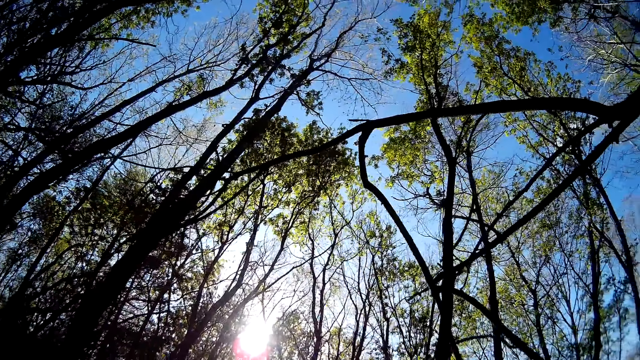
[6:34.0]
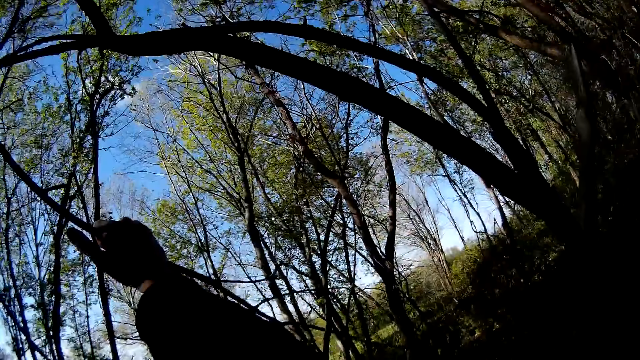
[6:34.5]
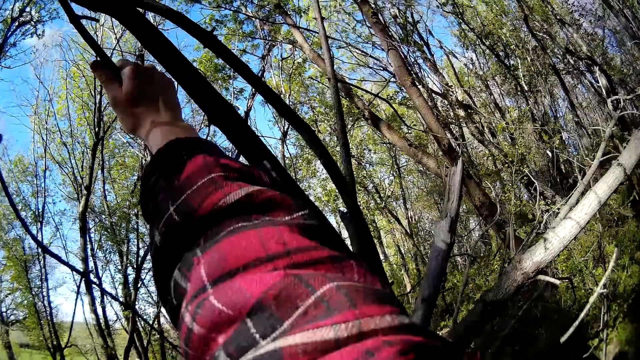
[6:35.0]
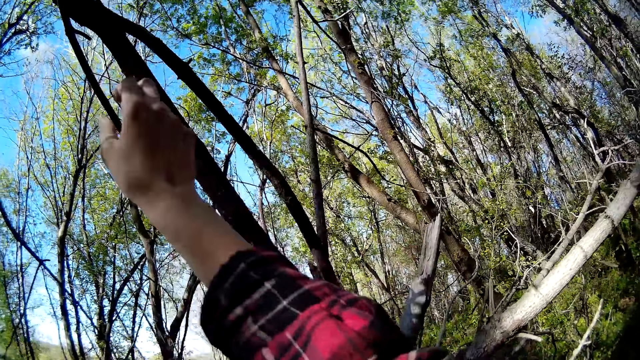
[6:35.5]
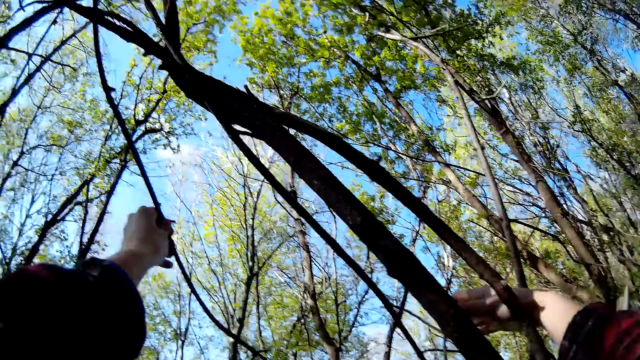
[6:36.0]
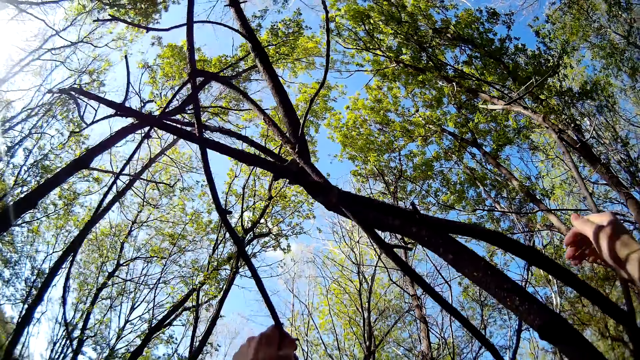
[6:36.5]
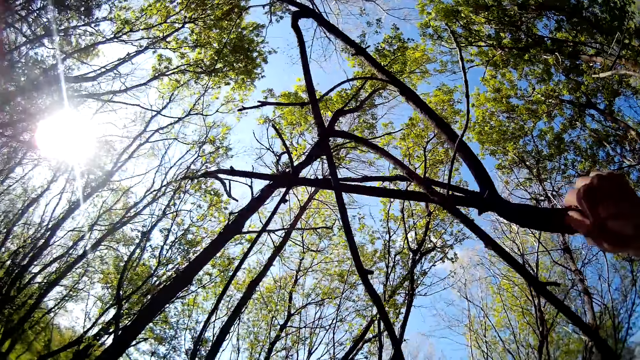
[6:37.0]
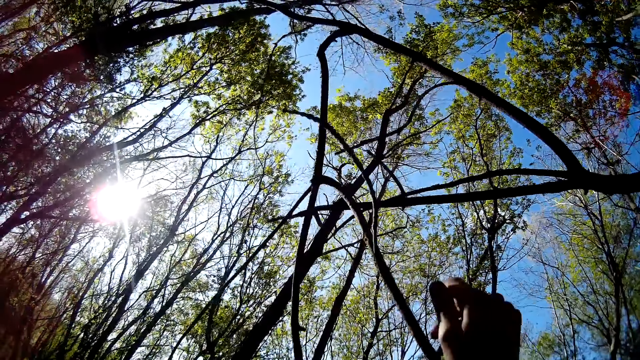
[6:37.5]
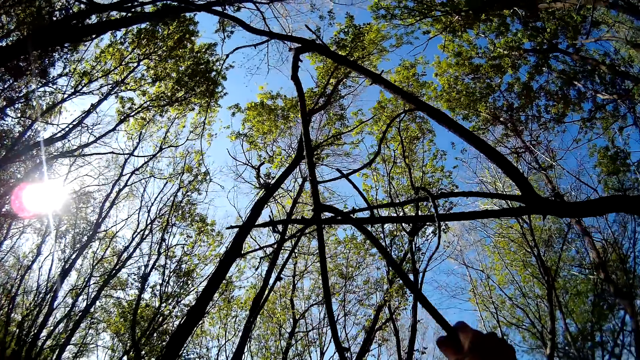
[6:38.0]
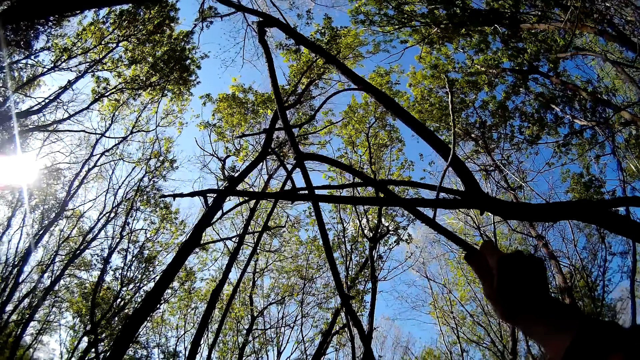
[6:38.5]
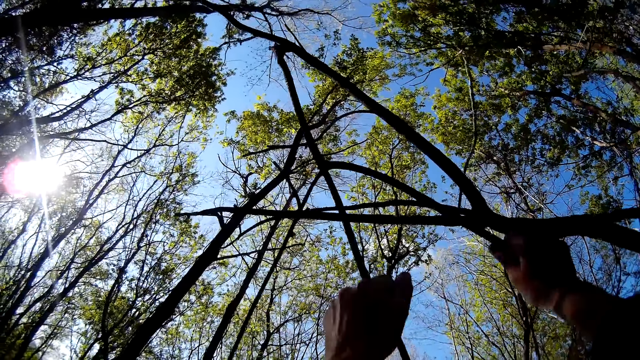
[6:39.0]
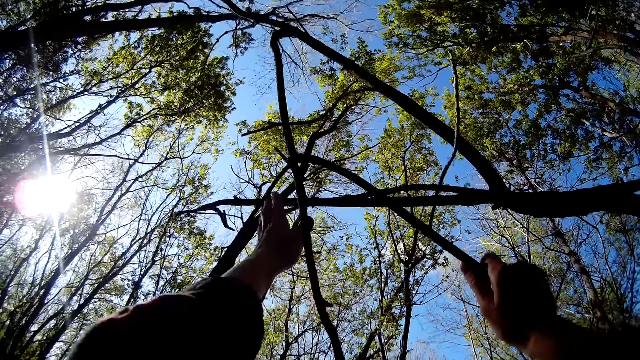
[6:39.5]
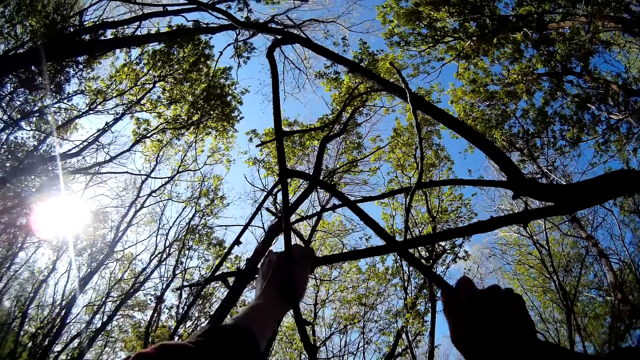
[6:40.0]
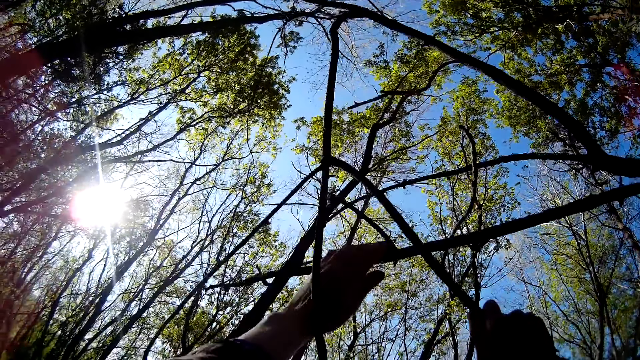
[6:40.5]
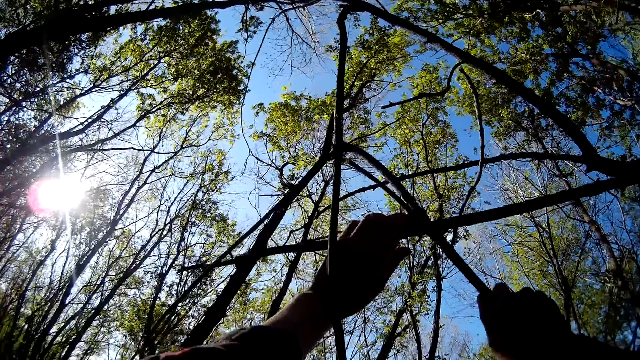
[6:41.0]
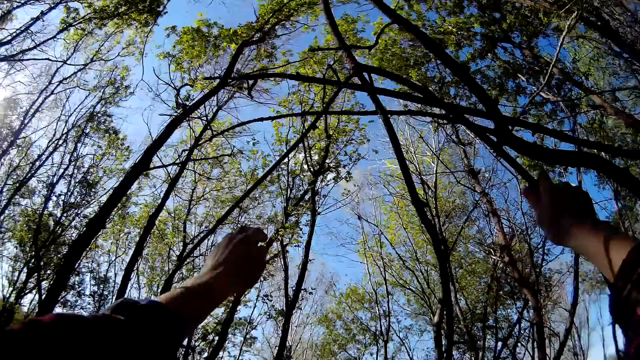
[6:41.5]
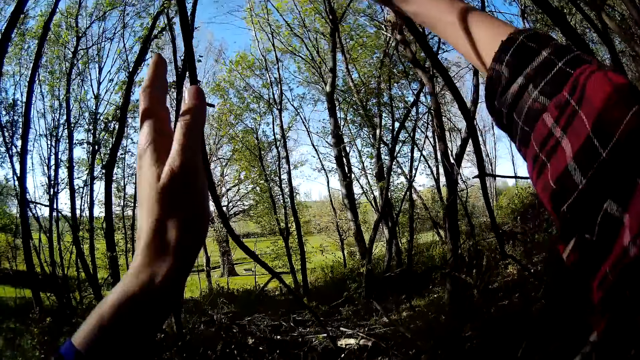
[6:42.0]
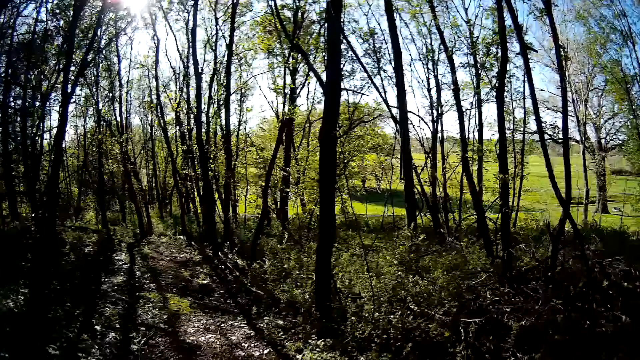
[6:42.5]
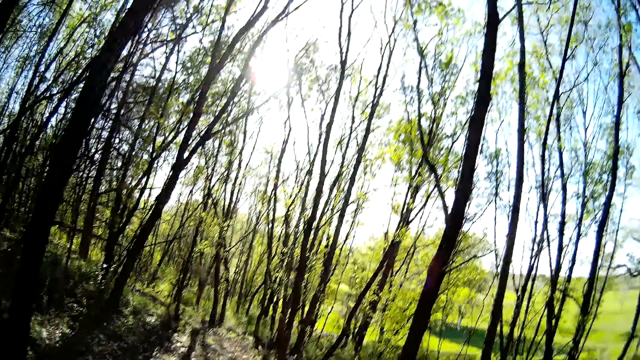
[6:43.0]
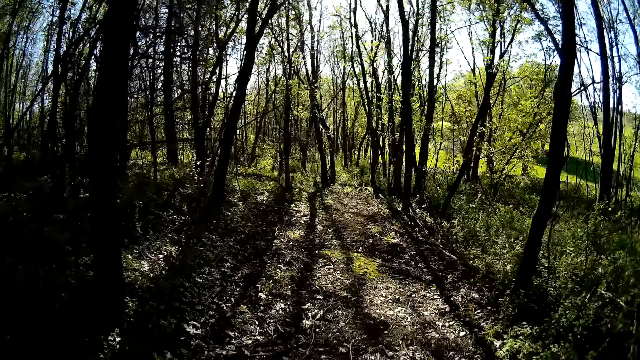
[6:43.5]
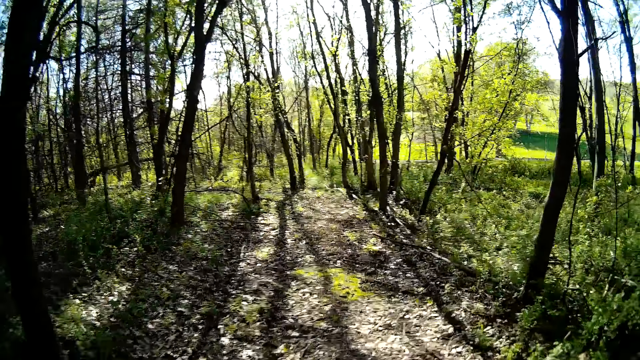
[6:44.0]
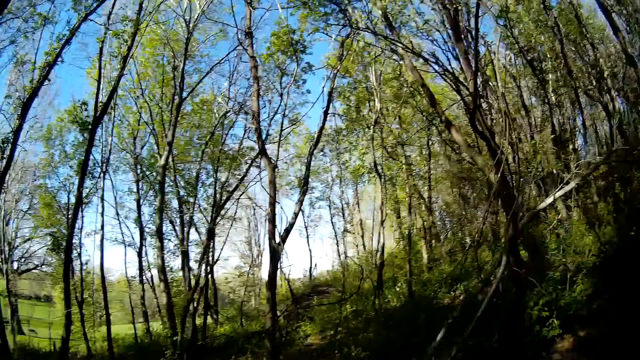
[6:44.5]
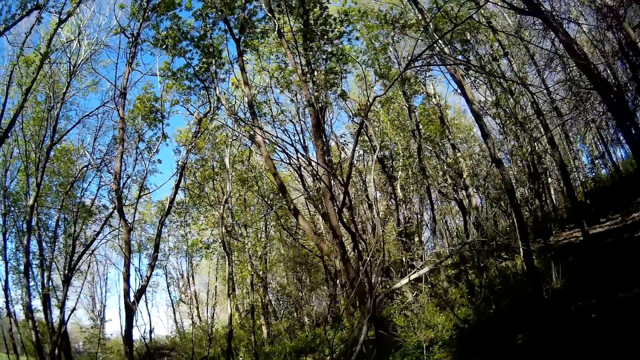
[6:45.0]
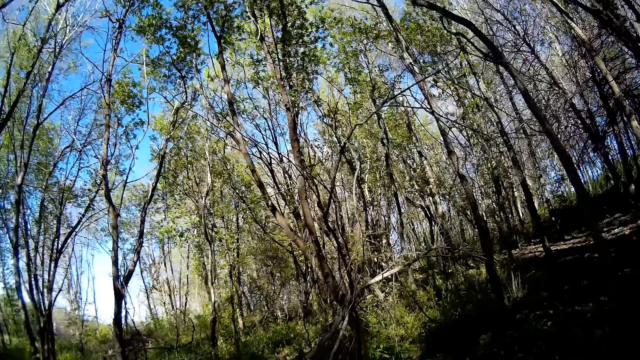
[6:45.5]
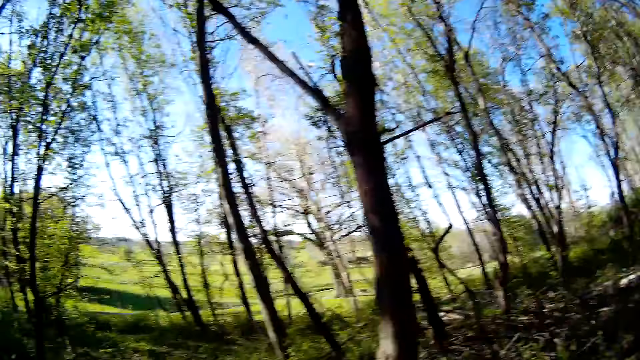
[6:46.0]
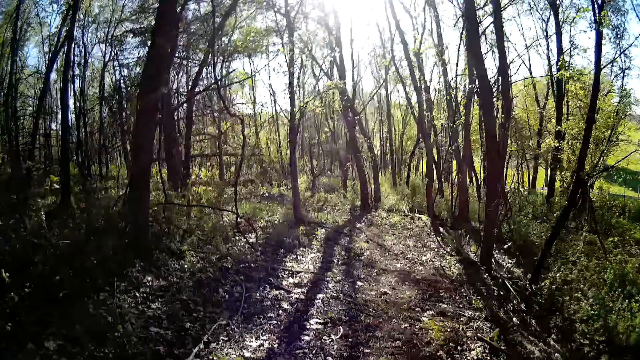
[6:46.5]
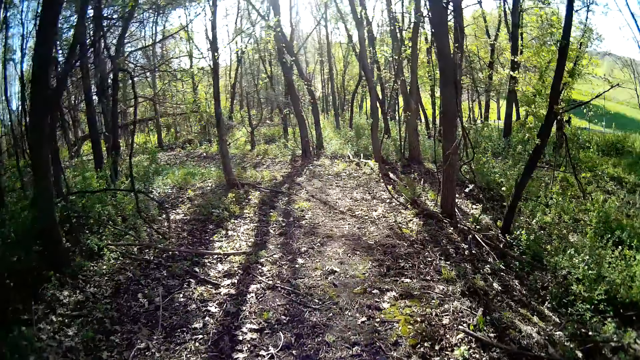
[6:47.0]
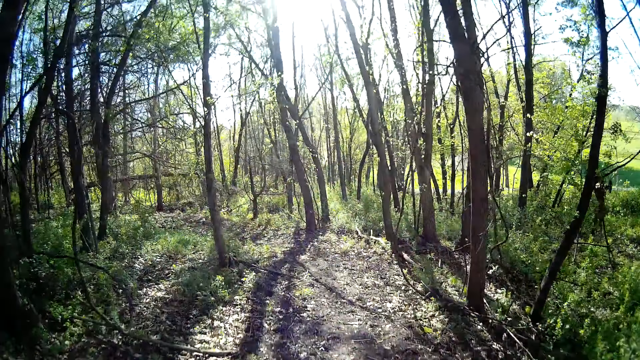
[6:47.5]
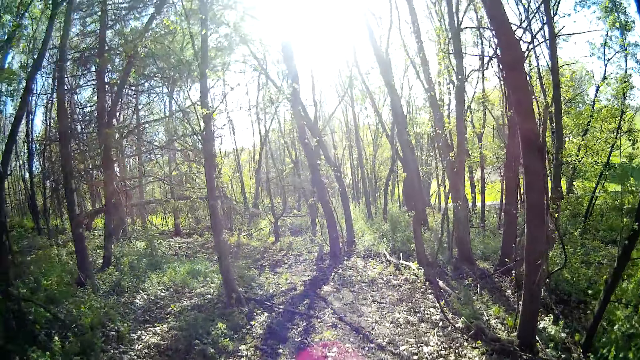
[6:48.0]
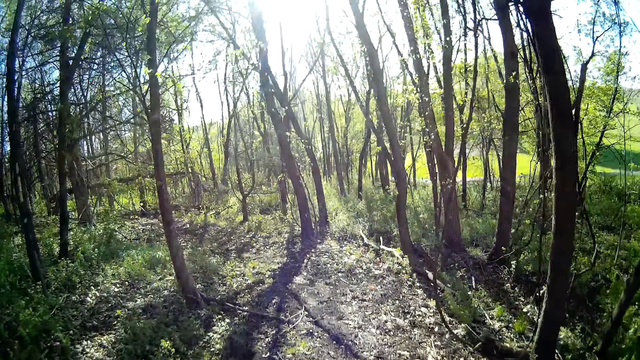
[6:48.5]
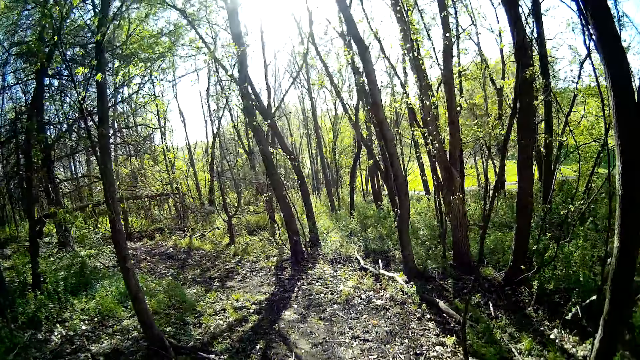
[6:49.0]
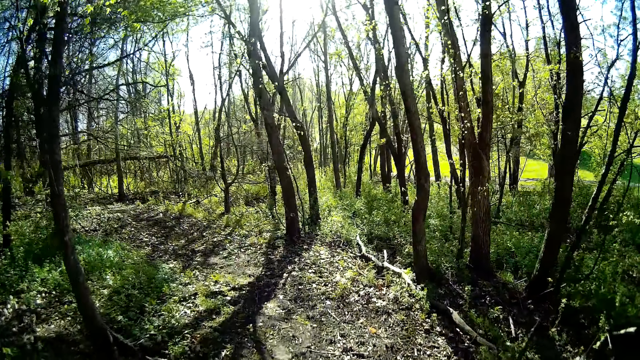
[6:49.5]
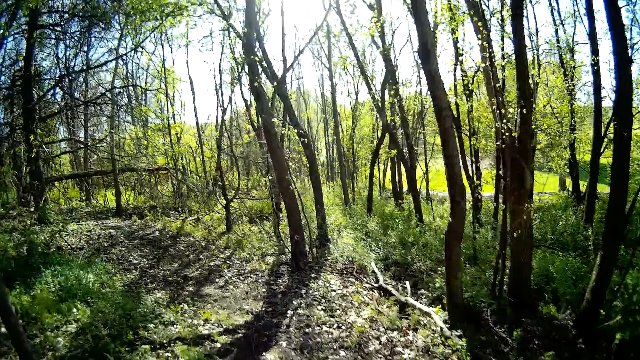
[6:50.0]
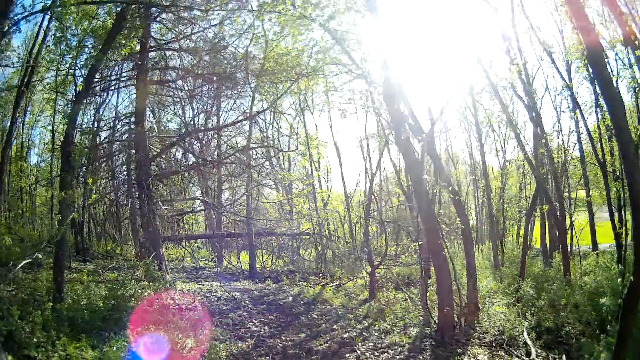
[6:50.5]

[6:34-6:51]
The camera wearer holds branches. They walk in the woods.

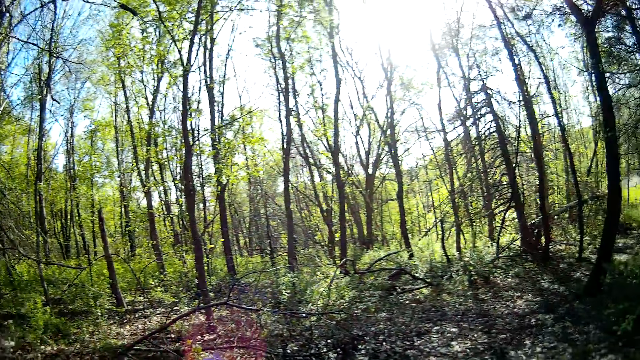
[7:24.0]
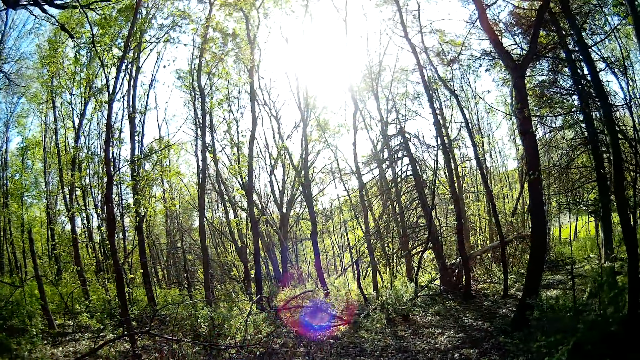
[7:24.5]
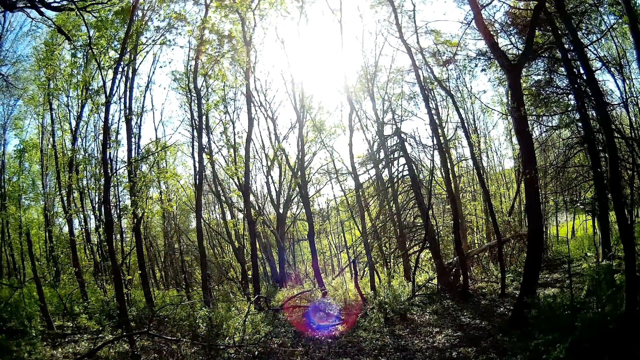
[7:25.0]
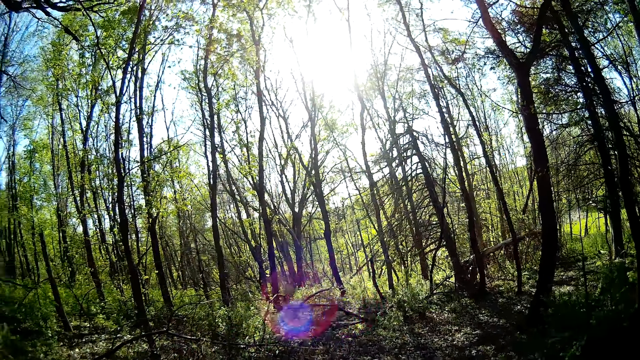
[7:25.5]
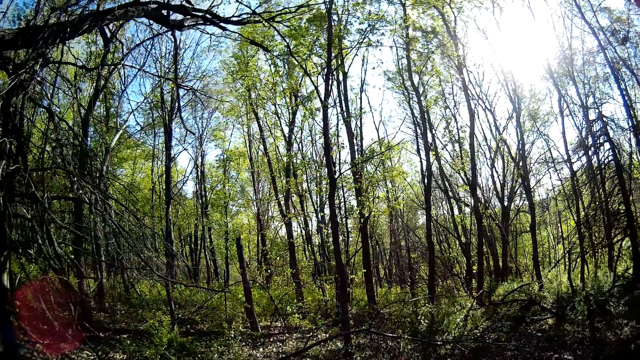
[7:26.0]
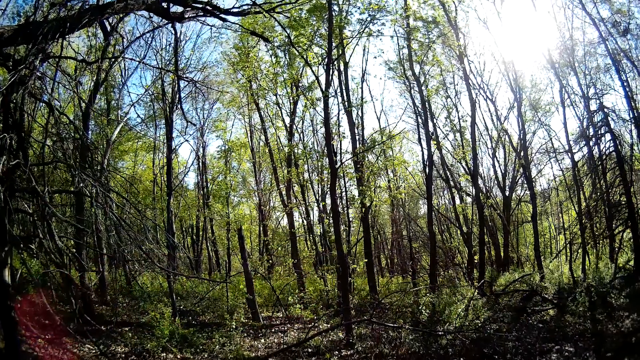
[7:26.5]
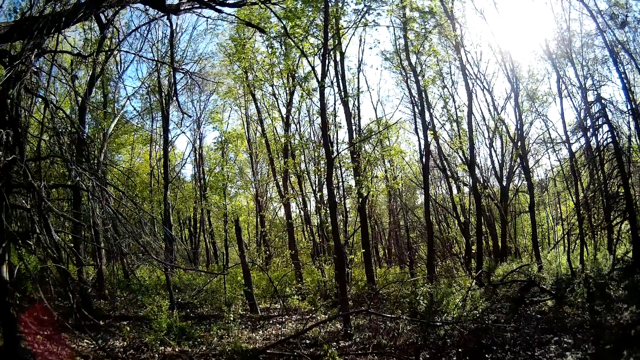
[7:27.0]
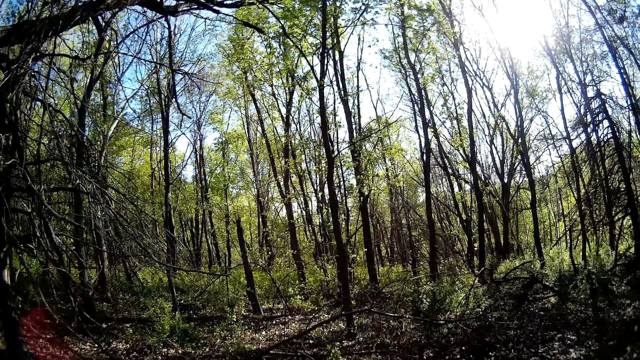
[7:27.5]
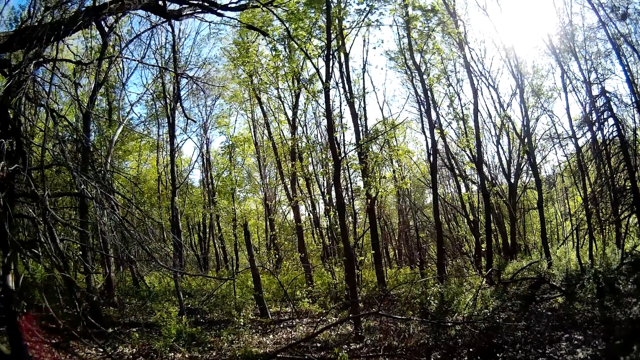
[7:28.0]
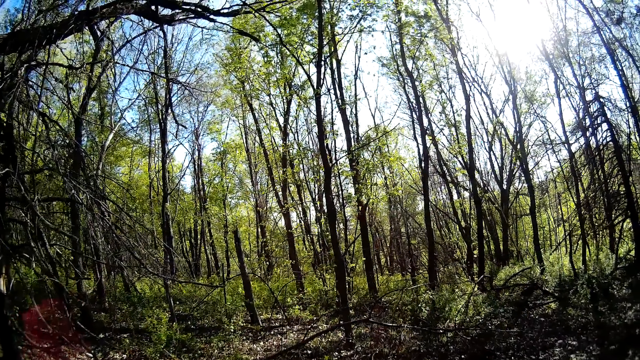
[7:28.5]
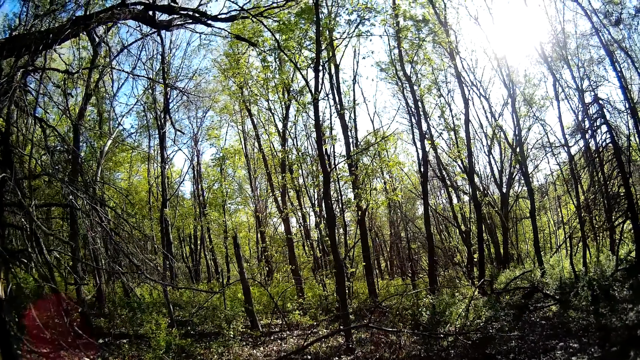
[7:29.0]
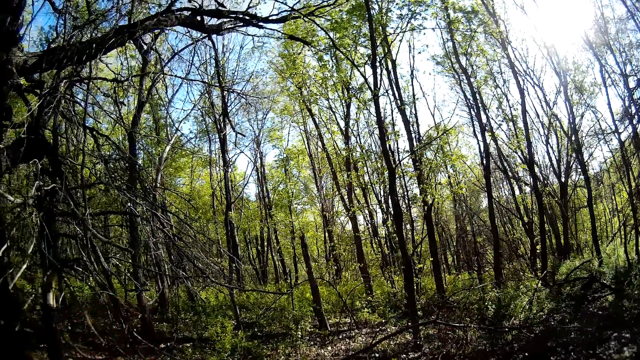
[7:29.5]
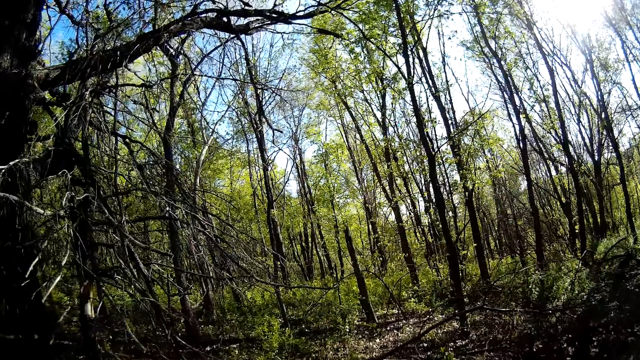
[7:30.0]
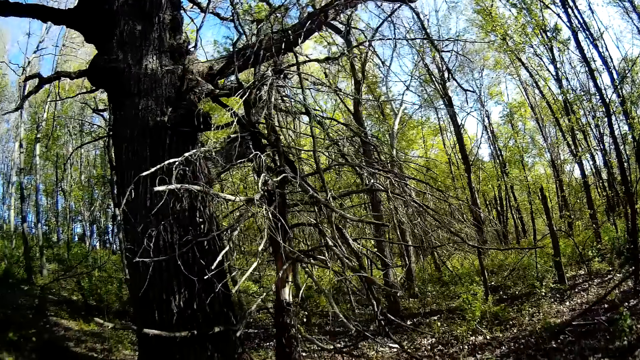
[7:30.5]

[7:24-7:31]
The camera wearer glances through the trees.
